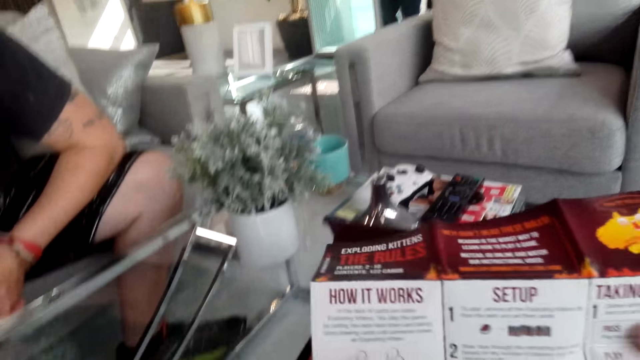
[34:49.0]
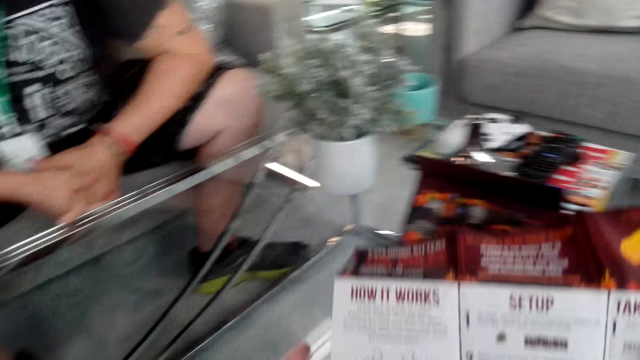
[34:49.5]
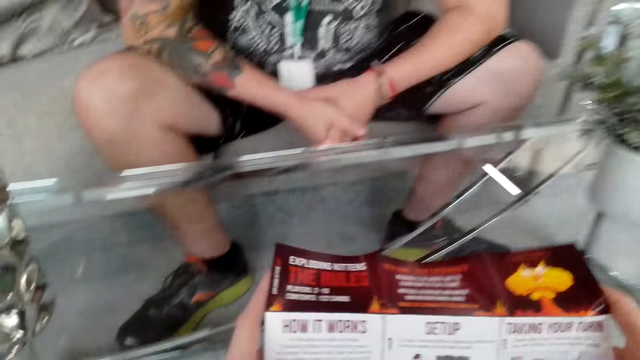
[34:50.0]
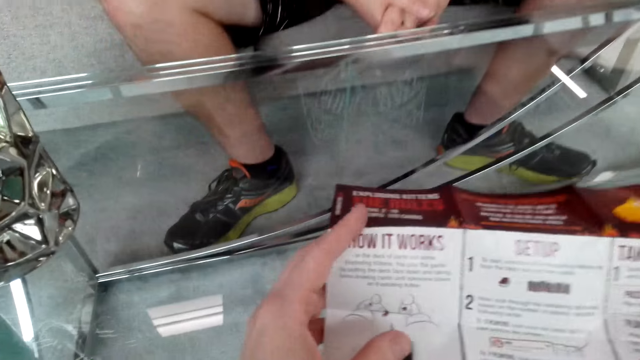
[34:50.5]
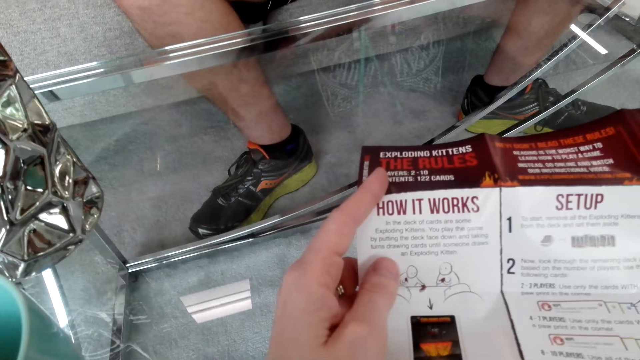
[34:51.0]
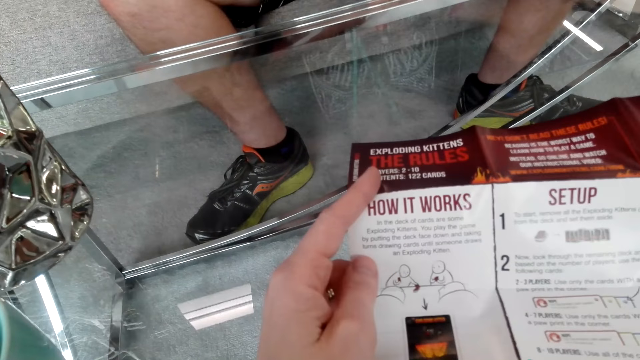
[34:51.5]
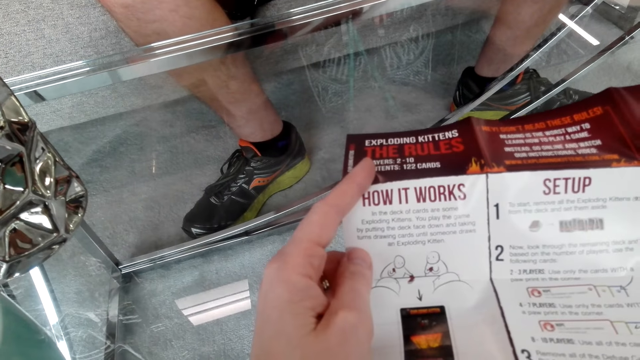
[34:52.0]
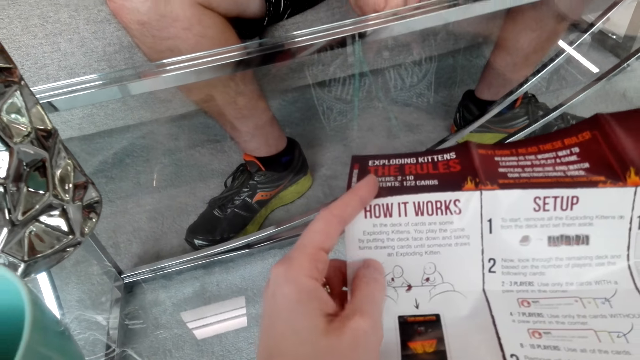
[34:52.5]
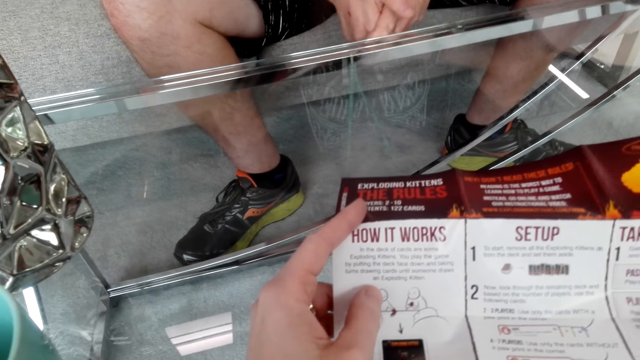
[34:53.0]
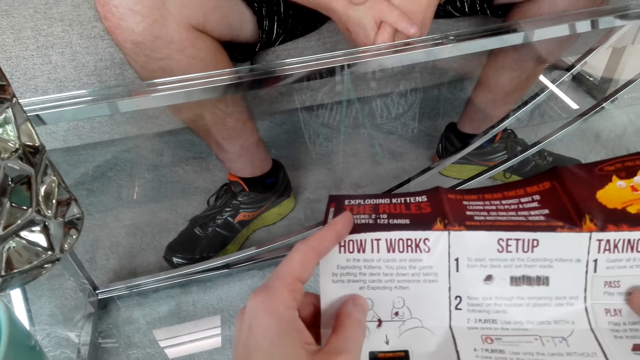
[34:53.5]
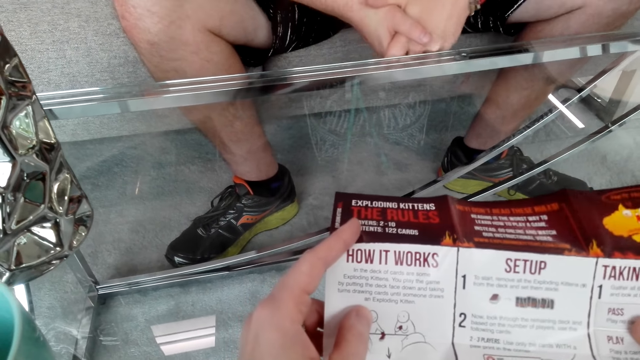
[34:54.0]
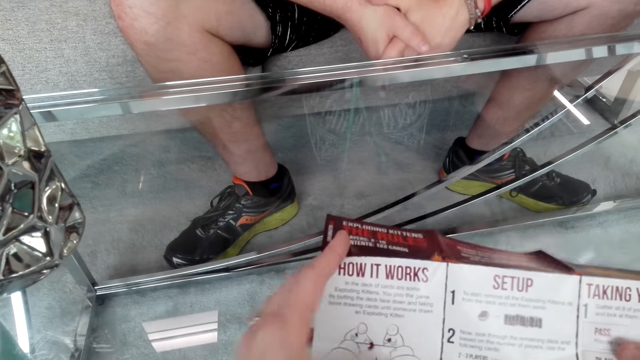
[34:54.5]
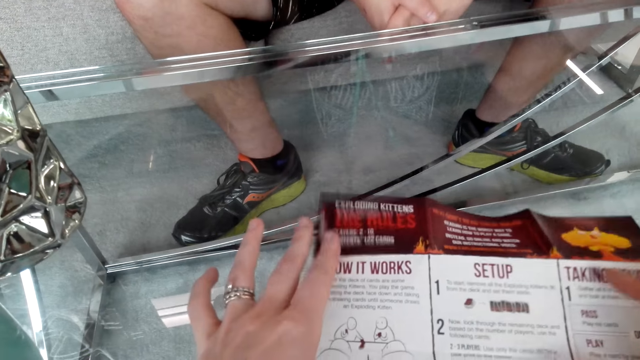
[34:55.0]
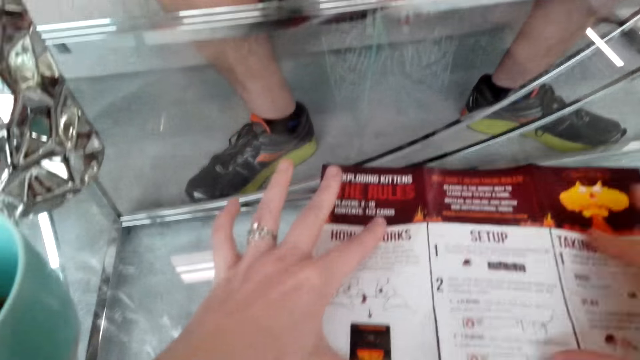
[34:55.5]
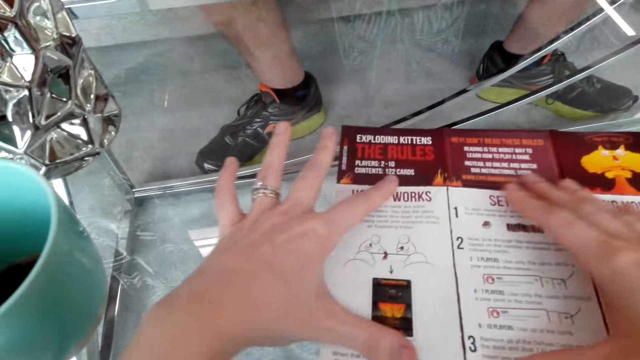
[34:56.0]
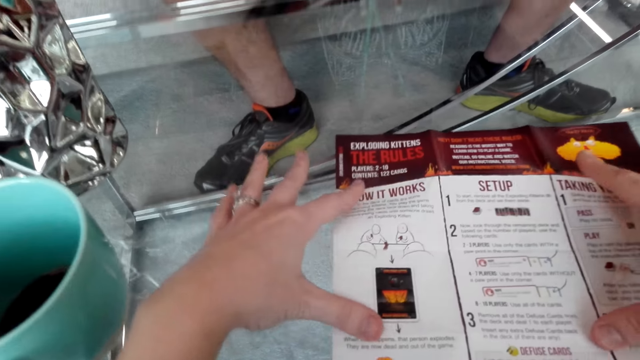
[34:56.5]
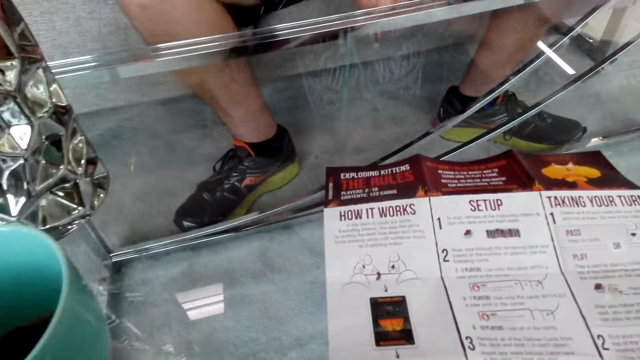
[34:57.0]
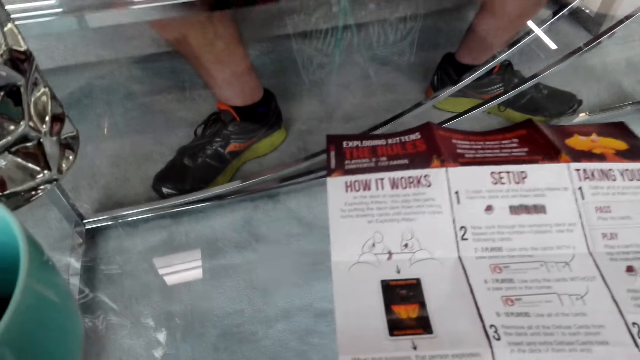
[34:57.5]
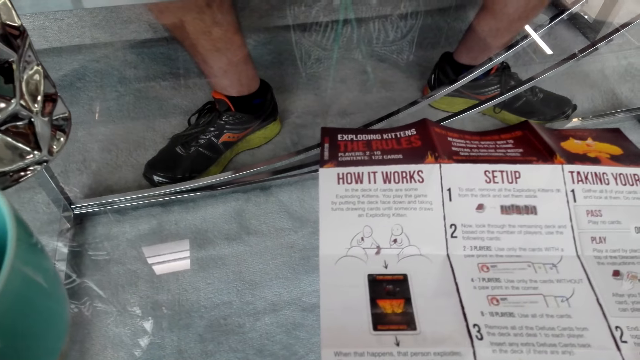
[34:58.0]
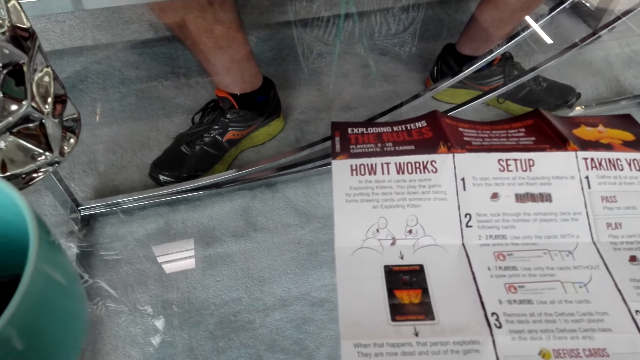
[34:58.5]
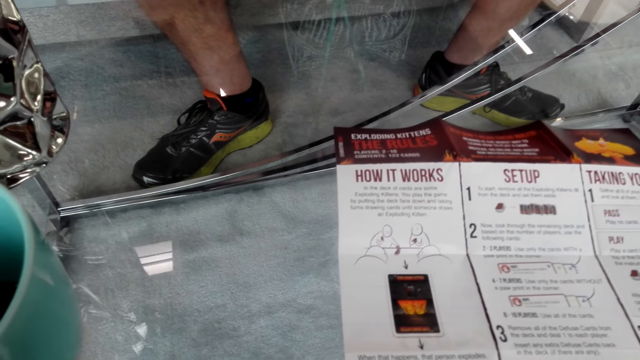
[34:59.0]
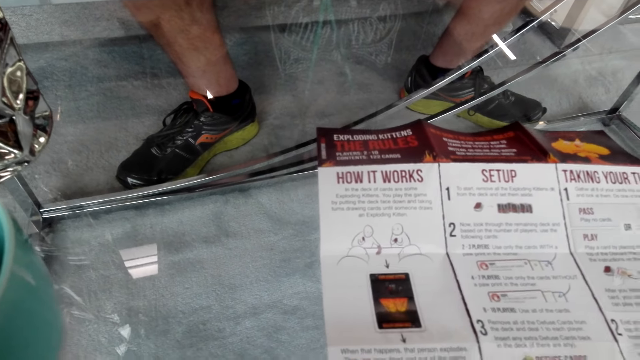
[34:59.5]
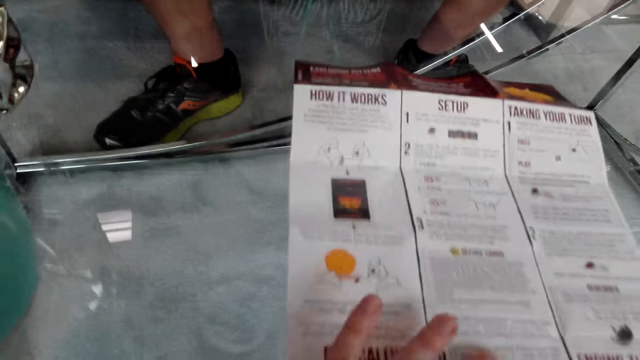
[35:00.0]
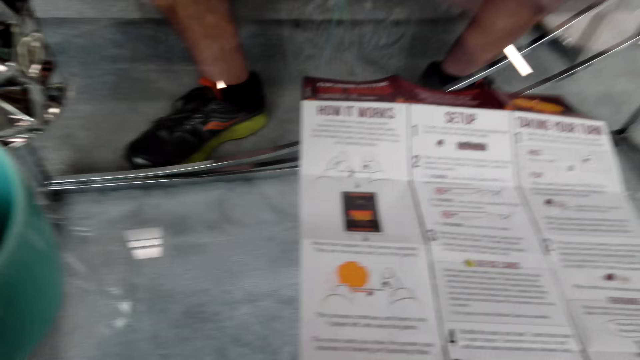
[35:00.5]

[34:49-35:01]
The camera wearer puts the paper on the table.

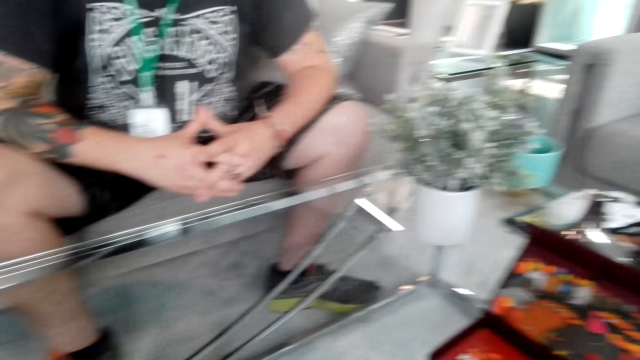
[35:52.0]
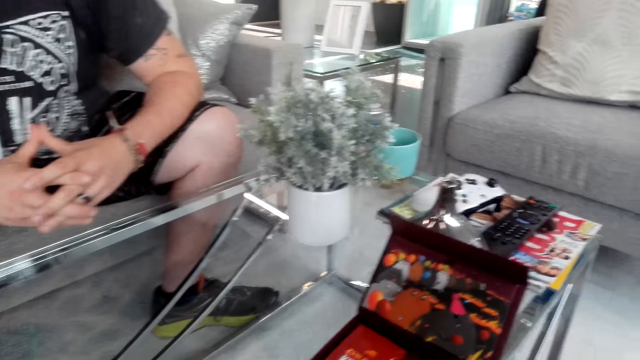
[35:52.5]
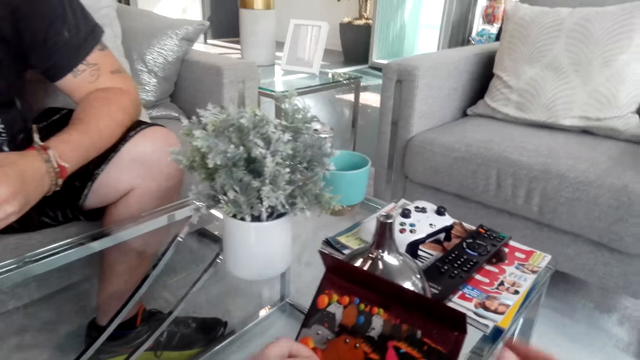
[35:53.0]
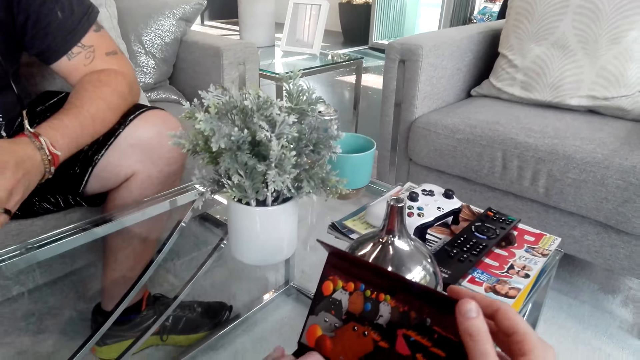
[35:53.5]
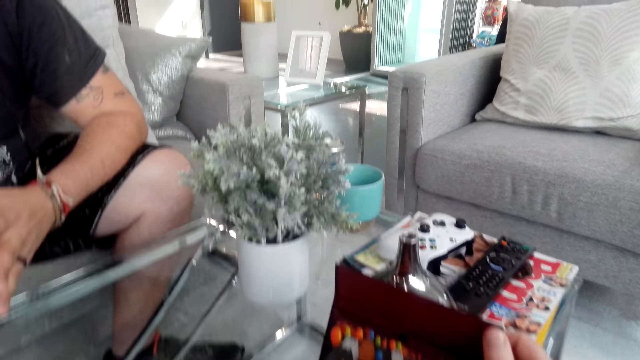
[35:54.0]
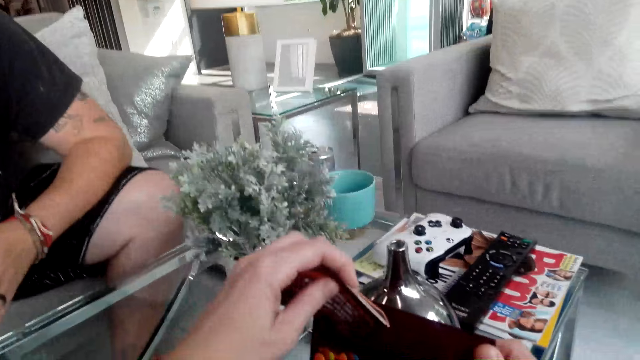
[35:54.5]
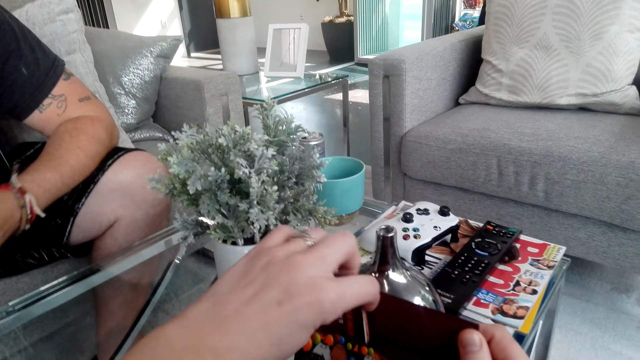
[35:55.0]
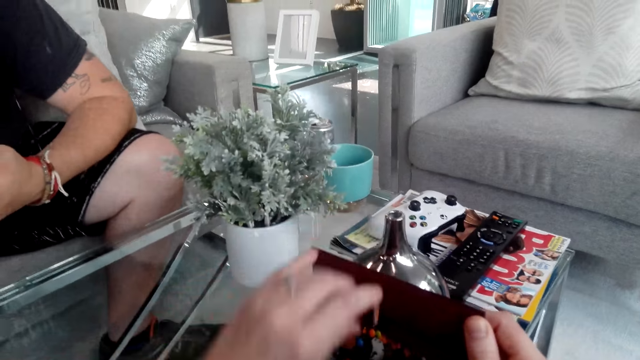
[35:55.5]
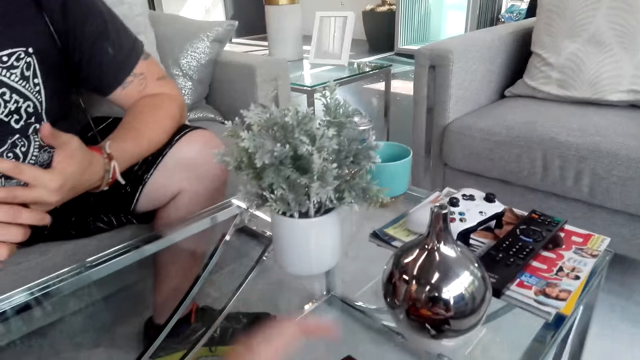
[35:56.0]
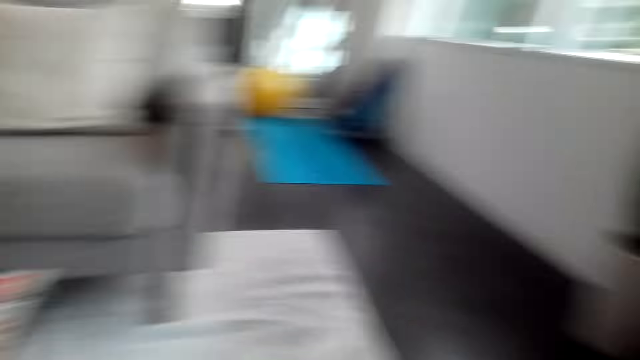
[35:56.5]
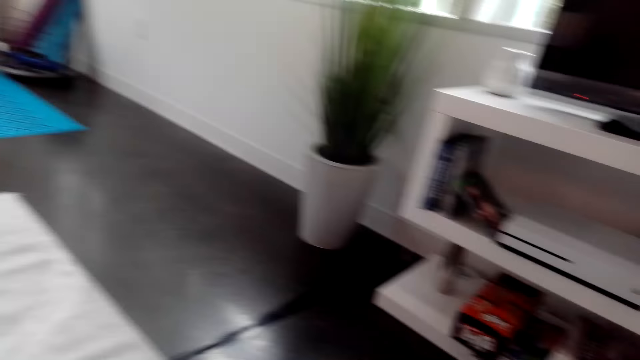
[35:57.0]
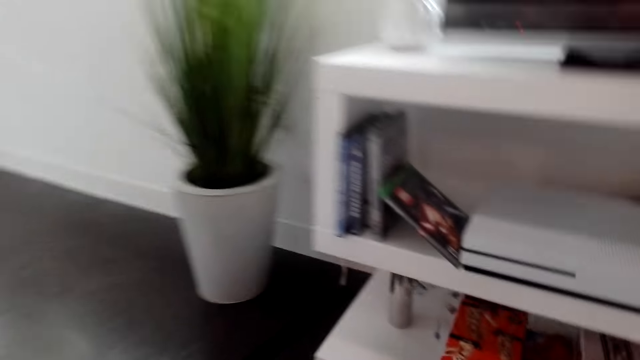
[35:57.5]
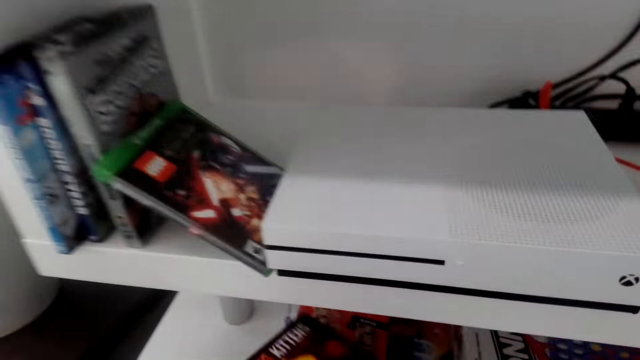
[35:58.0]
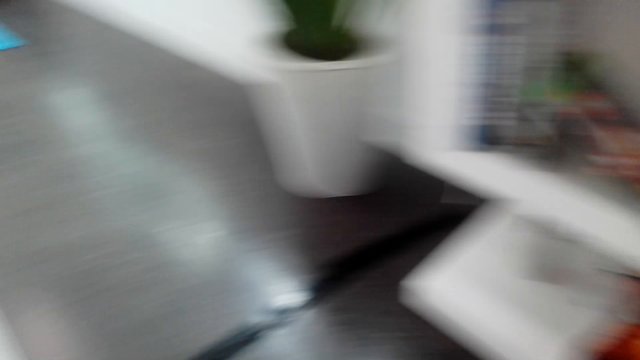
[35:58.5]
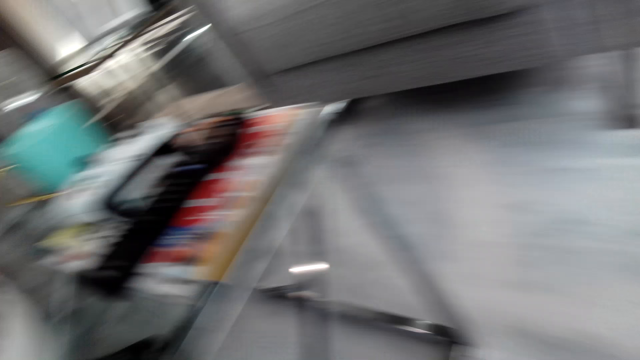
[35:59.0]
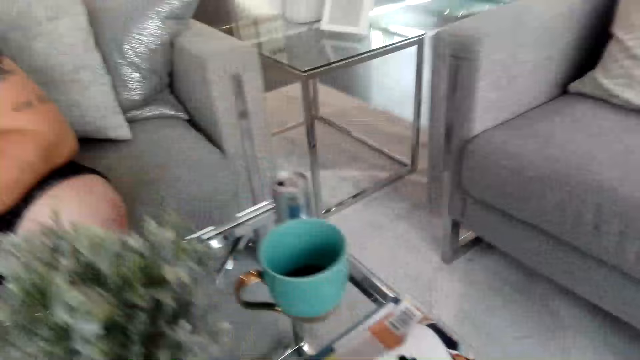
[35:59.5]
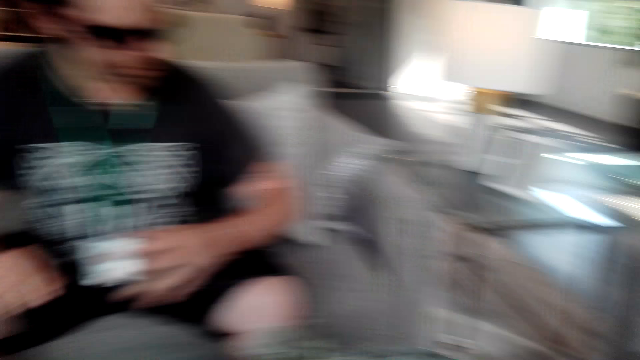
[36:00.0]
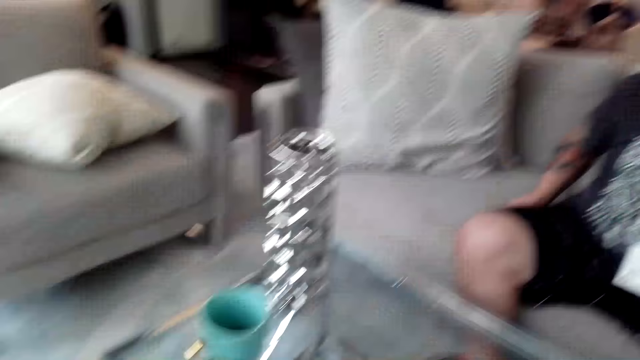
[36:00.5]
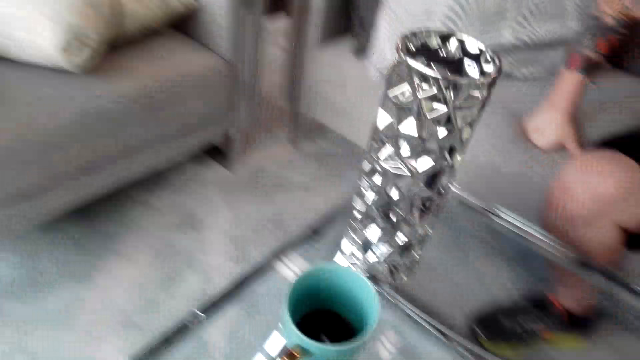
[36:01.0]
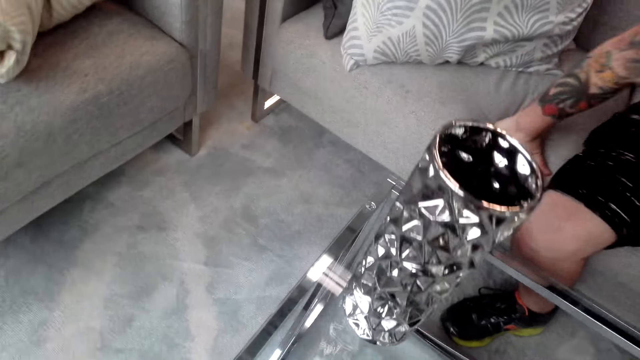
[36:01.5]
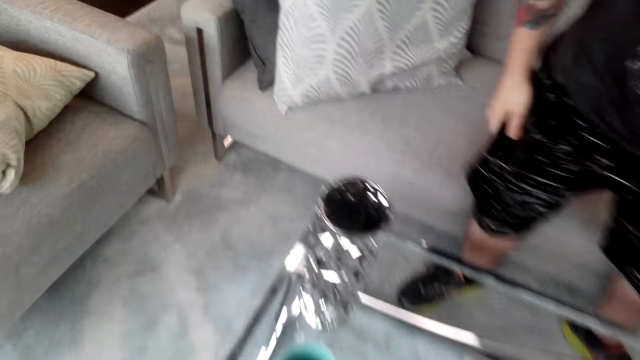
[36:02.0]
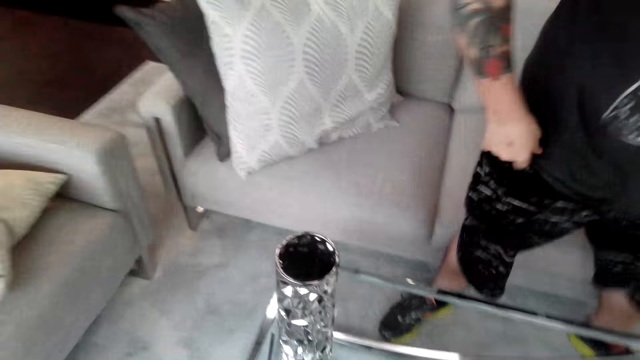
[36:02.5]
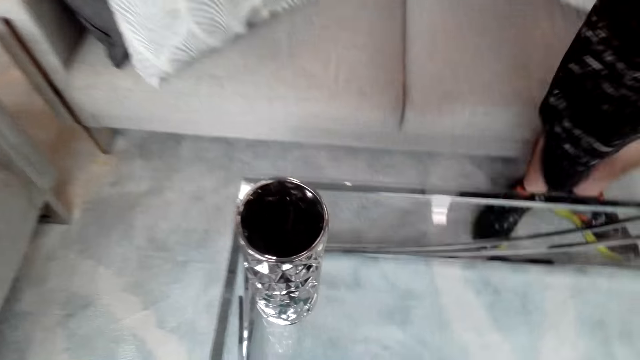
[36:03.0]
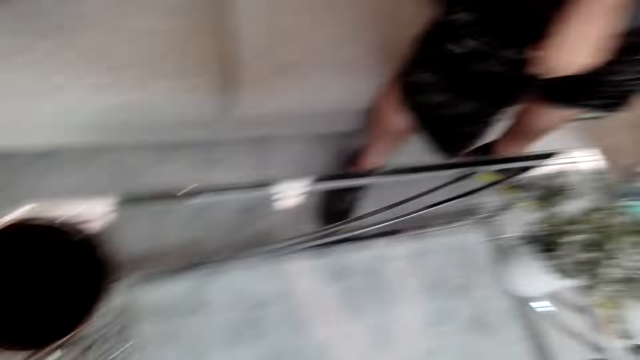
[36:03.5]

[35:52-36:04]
The camera wearer returns the kitten book on the kitten box. A man stands from a chair.
